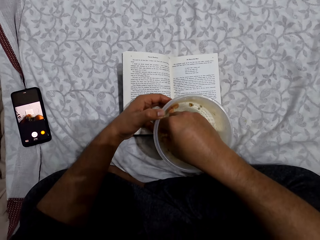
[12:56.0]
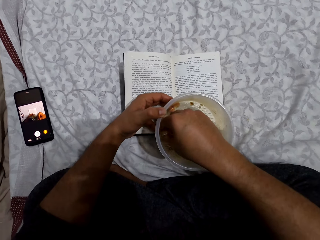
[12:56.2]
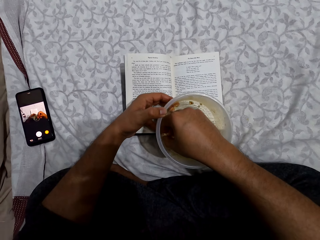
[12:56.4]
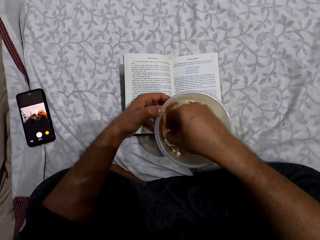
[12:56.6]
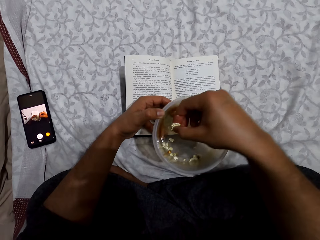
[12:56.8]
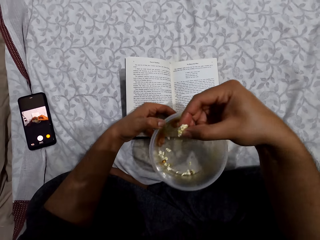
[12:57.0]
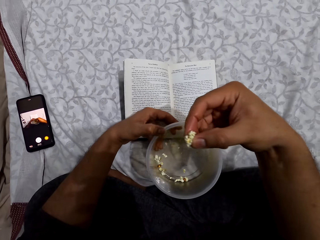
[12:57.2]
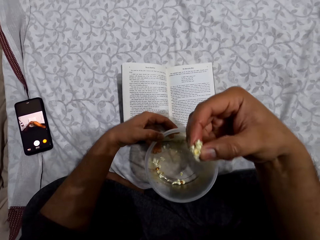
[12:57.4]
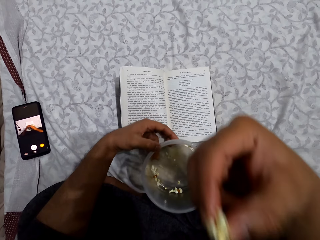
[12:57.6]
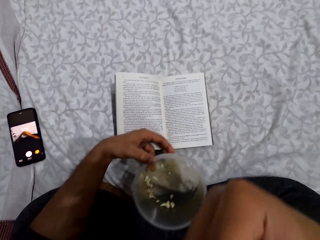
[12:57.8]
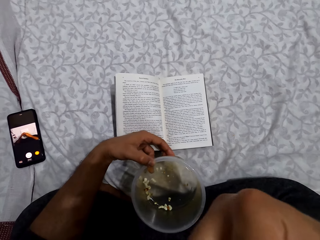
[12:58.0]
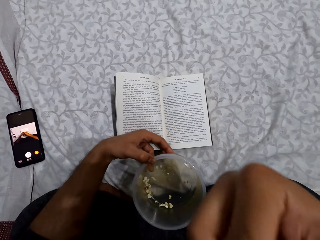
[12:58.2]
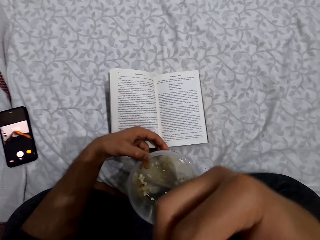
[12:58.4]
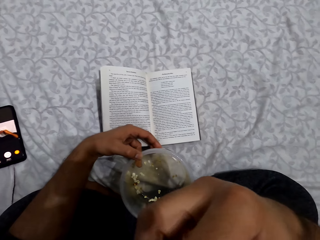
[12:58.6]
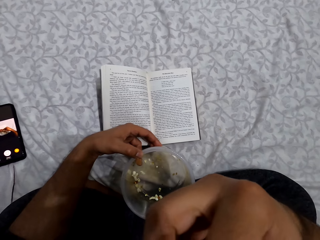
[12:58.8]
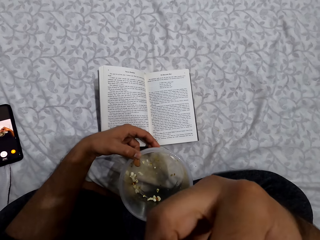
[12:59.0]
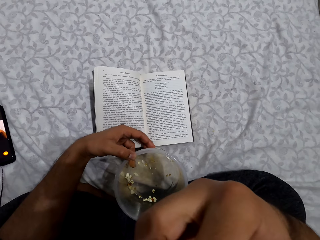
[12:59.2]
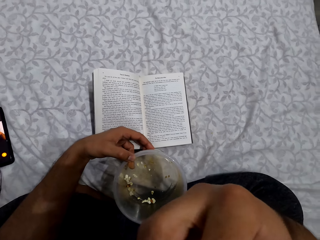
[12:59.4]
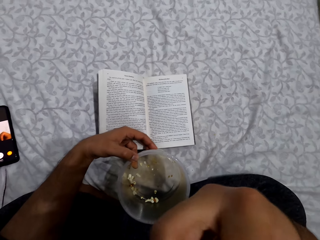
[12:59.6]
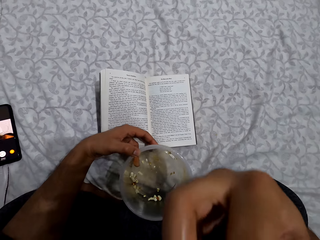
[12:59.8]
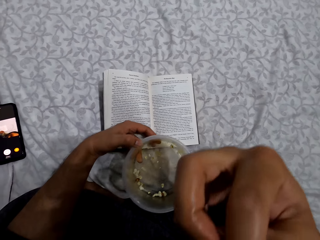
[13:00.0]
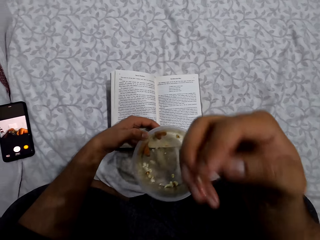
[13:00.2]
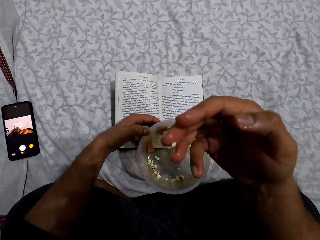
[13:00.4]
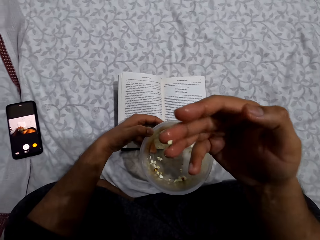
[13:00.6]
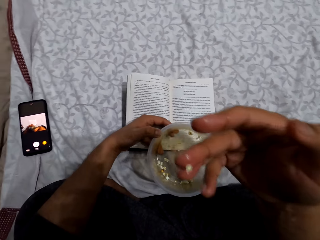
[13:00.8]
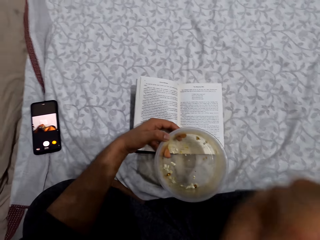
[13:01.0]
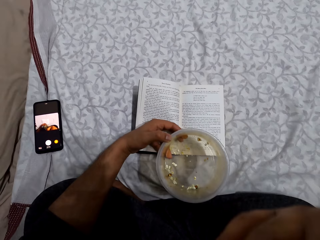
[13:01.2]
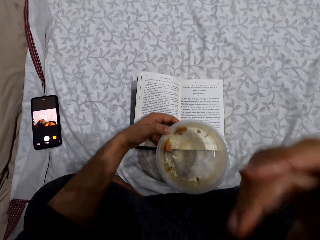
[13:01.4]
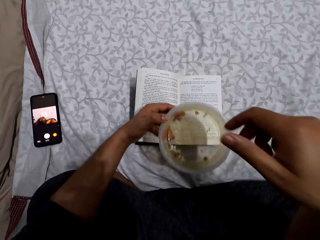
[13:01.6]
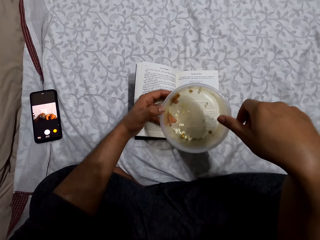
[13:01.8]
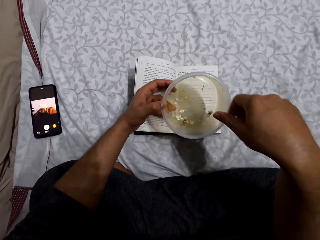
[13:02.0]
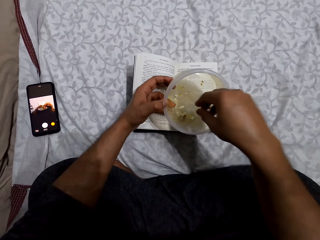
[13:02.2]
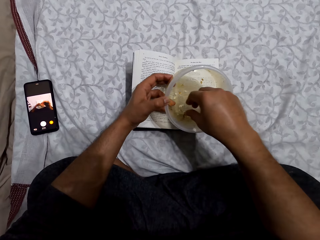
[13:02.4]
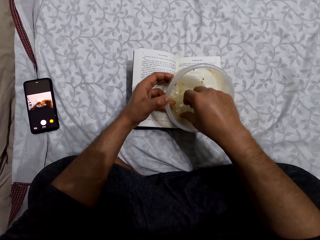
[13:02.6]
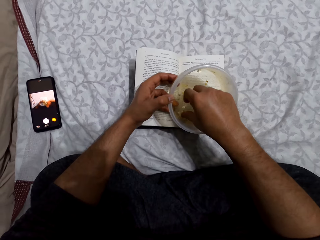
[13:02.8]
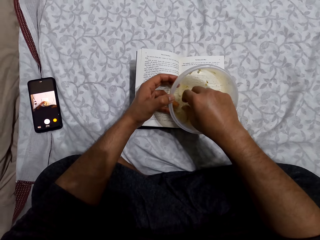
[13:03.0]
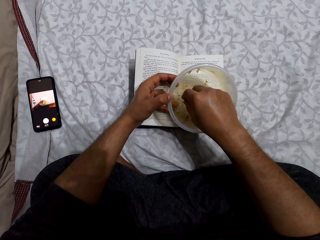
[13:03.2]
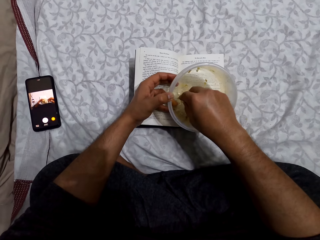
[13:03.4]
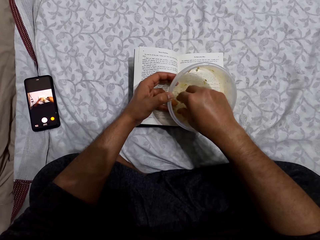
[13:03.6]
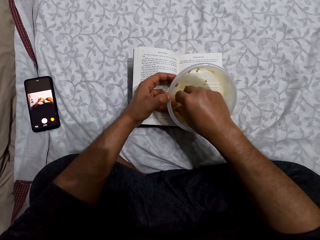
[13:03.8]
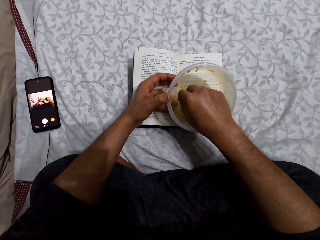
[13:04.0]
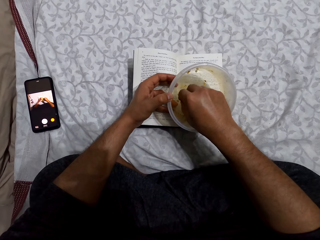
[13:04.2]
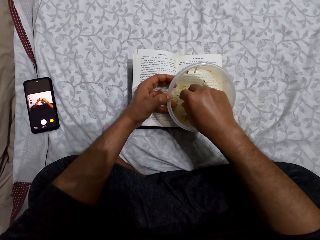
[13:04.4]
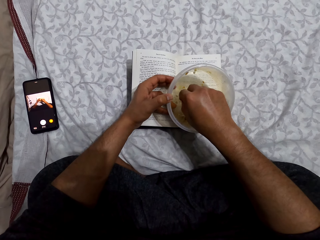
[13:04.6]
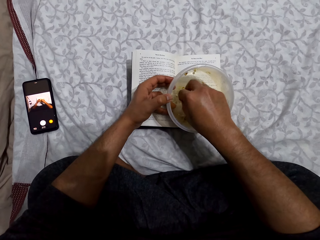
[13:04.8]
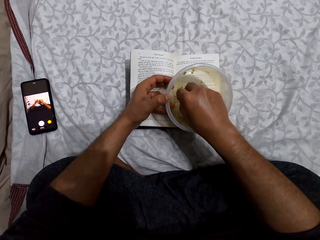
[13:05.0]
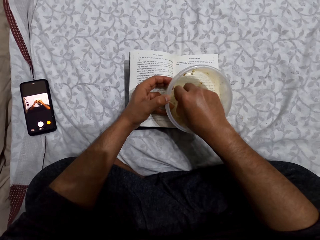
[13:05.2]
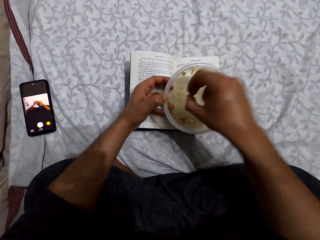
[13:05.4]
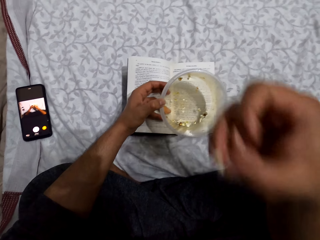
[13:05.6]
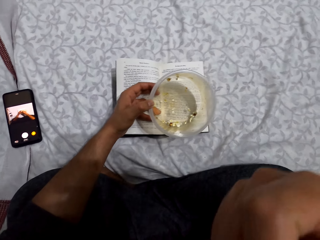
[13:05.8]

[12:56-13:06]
The camera wearer picks popcorns from the dish or tin. They put the popcorn in the mouth. They pick the popcorn from the tin.

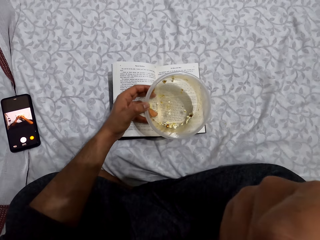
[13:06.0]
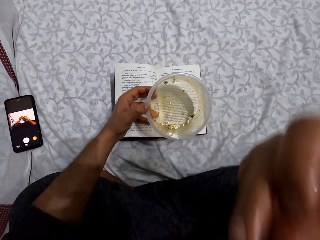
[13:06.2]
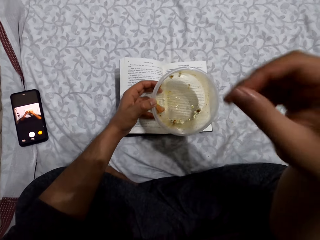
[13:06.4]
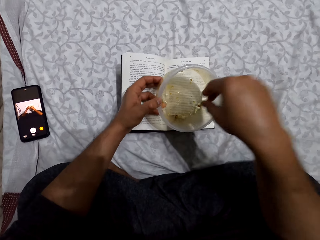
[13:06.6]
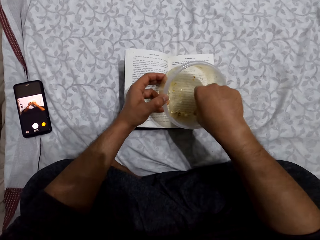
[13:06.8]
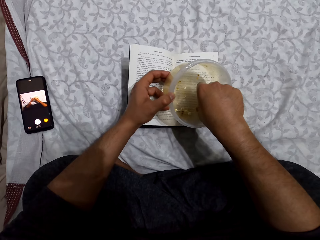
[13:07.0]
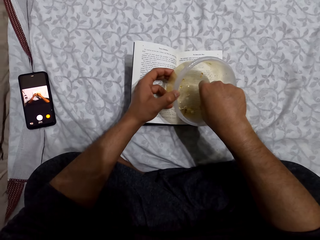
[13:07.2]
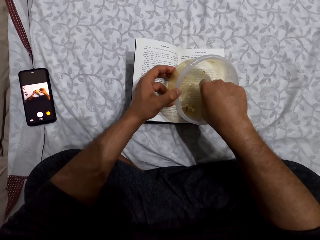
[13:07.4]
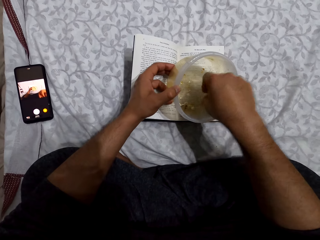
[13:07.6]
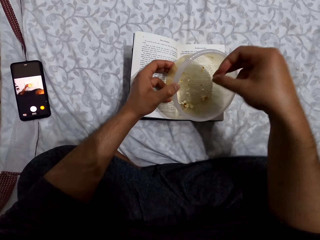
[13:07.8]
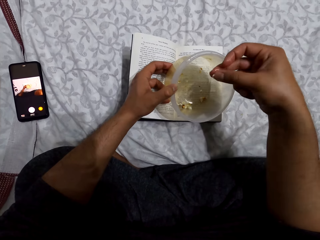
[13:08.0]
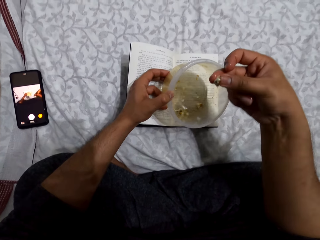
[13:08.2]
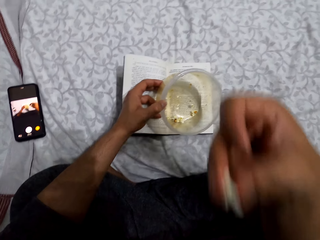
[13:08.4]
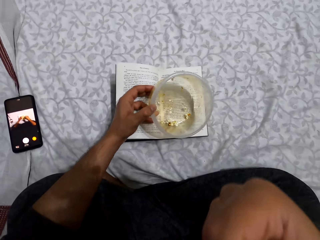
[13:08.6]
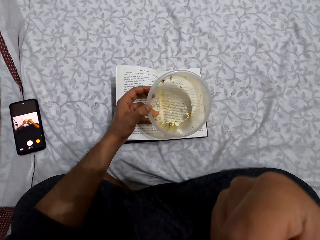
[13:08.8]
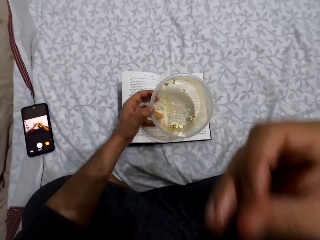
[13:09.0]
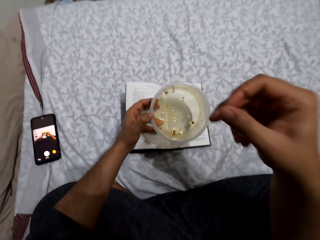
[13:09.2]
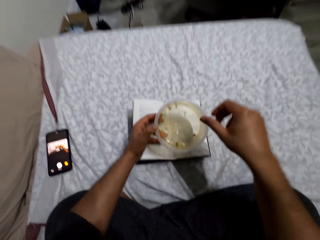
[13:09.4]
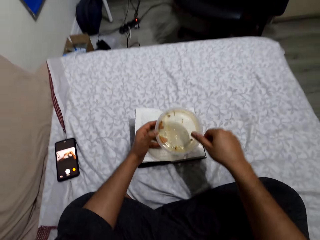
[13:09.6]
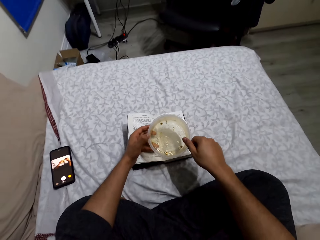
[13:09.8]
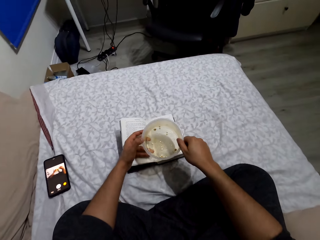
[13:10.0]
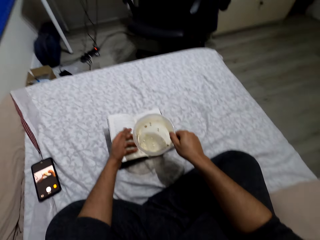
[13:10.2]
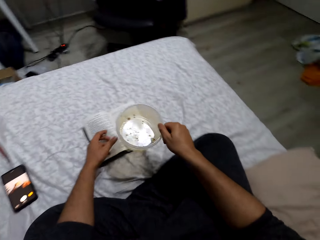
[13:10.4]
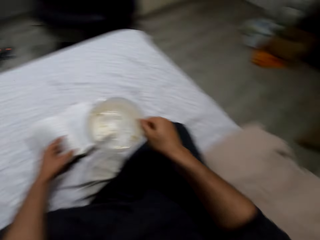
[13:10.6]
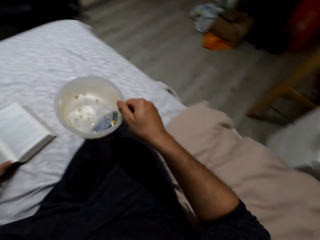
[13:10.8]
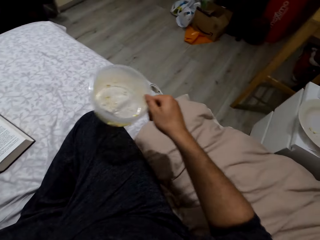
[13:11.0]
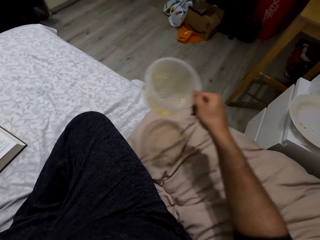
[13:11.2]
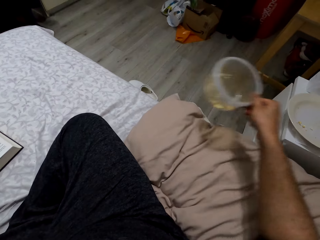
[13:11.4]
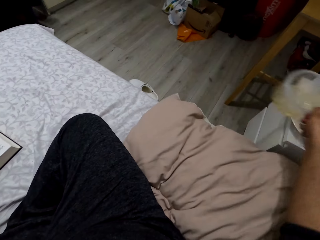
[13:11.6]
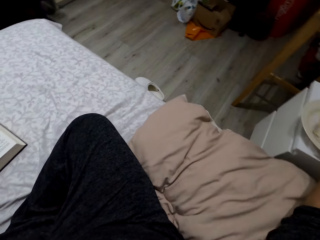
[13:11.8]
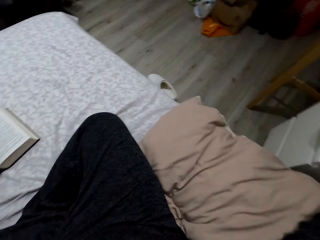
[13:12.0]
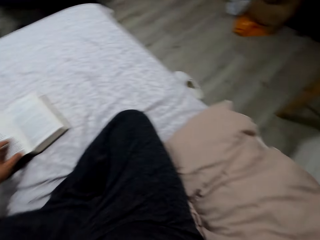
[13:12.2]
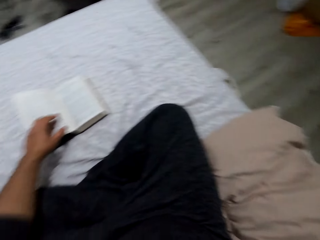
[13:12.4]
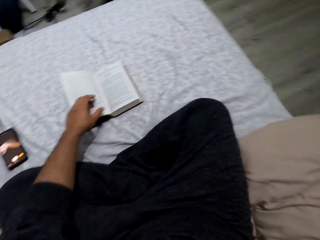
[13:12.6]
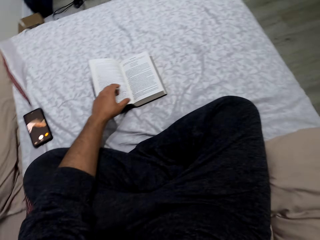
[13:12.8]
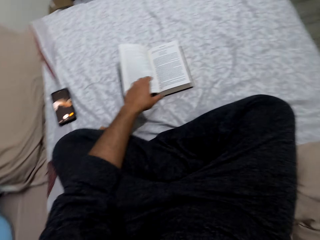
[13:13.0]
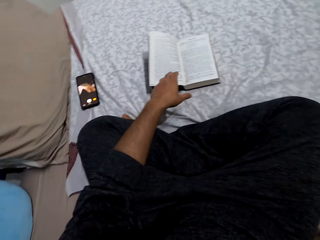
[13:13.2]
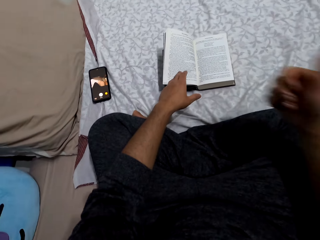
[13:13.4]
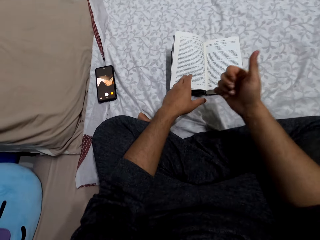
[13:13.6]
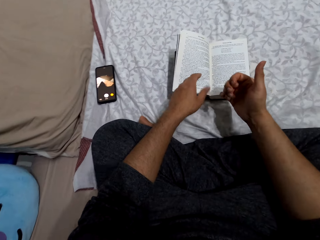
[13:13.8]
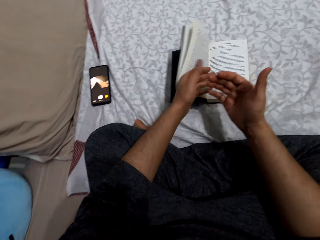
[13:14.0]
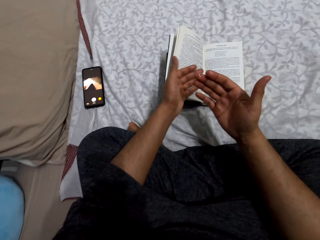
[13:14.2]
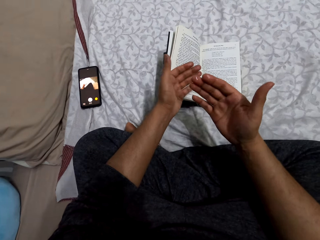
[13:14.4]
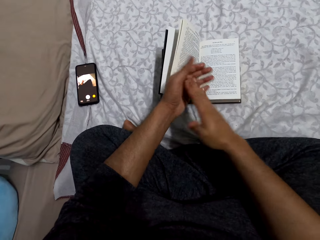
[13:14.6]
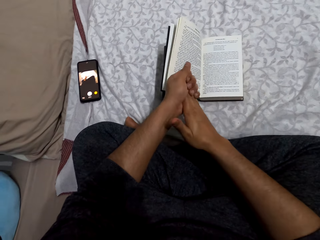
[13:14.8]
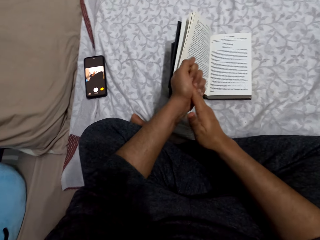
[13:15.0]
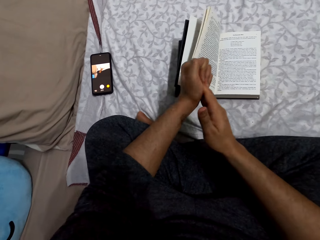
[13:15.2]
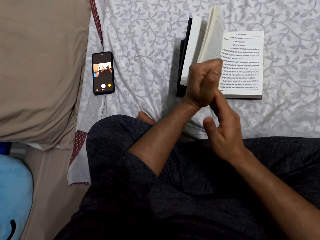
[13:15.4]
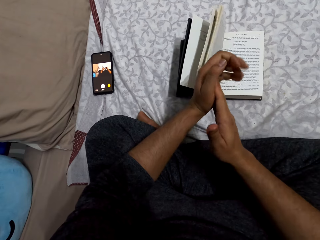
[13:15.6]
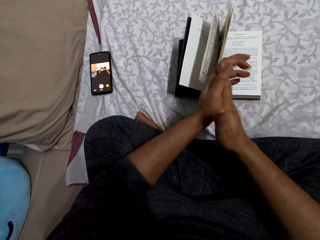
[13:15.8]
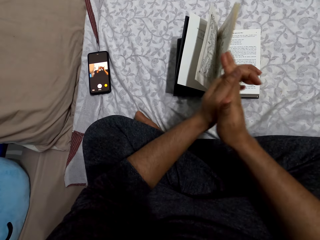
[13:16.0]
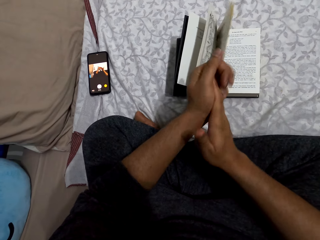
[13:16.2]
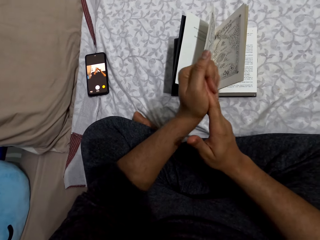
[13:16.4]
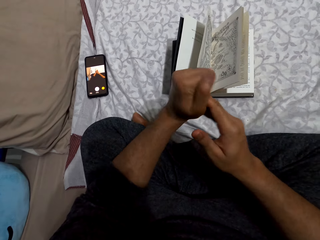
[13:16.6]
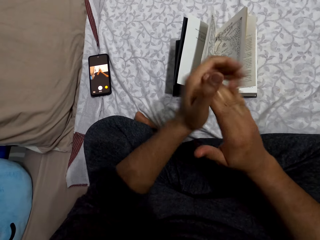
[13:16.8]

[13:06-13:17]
The camera wearer puts the popcorn in the mouth. He picks the popcorn from the tin or dish. He puts the popcorn in the mouth. He holds the dish with his right hand. He puts the tin on the table. He looks around a bed. He rubs his hands together.
